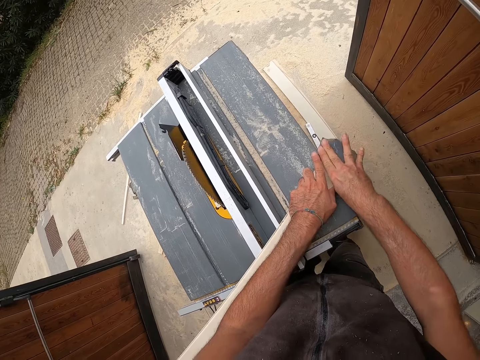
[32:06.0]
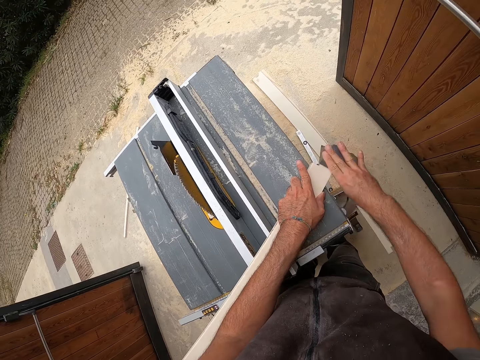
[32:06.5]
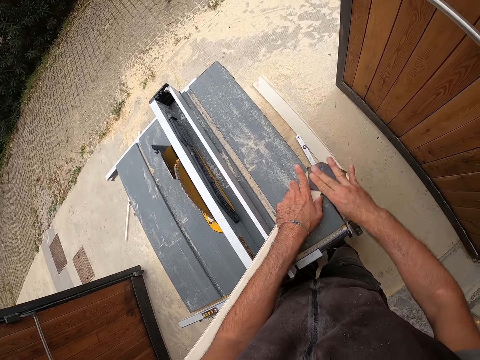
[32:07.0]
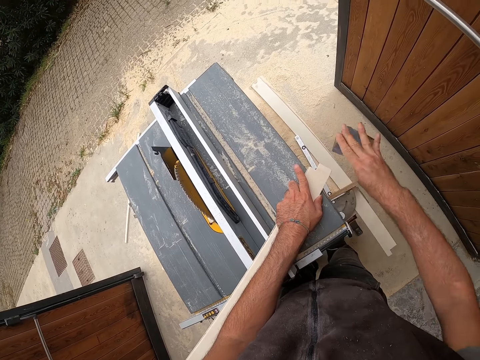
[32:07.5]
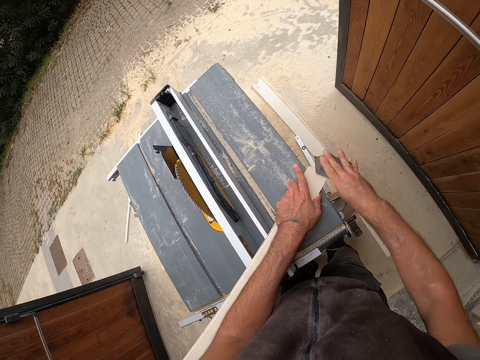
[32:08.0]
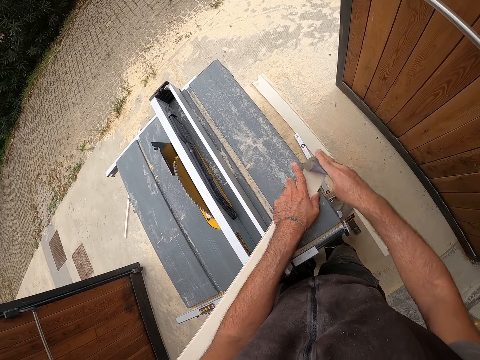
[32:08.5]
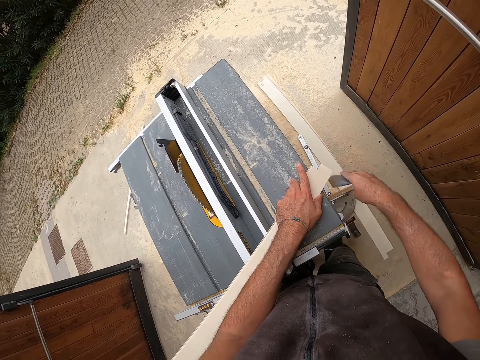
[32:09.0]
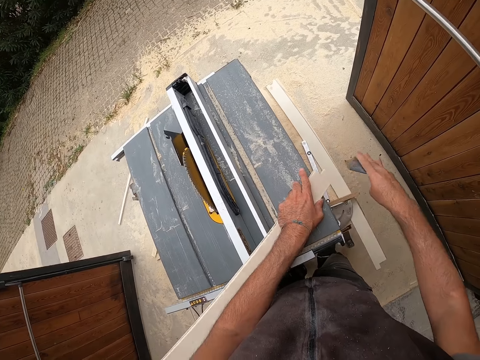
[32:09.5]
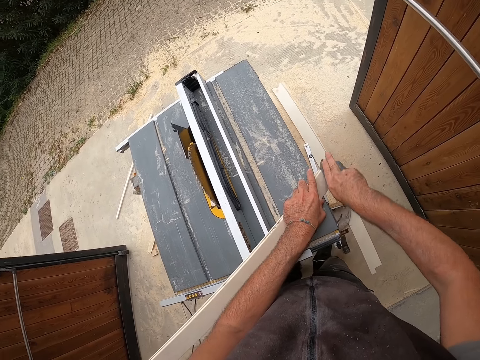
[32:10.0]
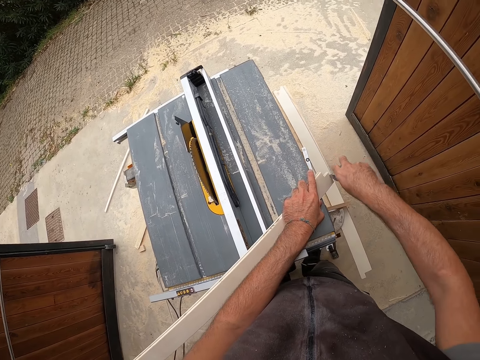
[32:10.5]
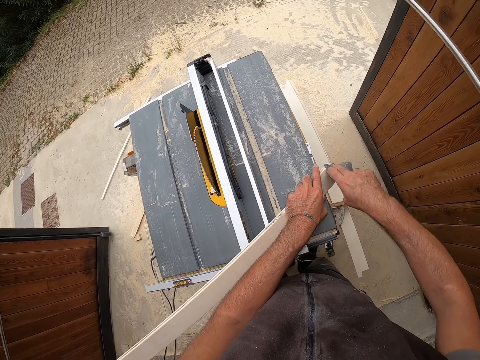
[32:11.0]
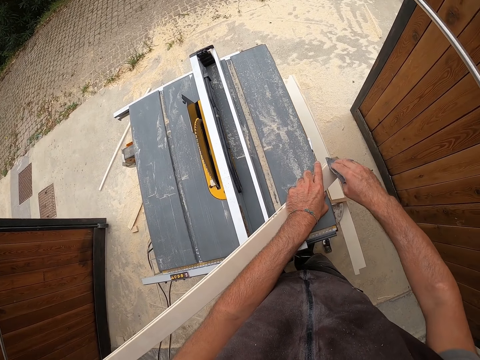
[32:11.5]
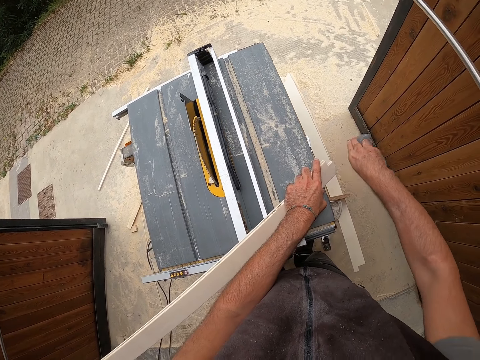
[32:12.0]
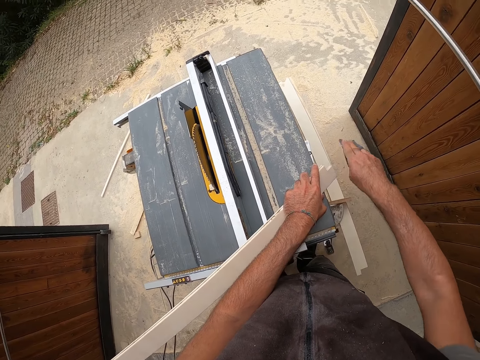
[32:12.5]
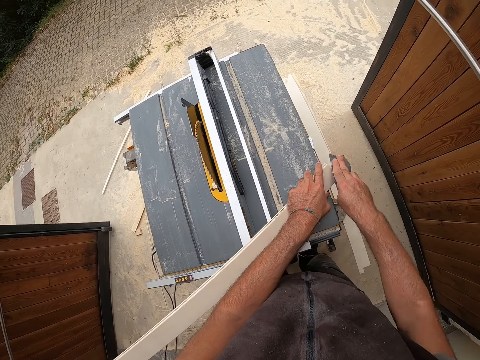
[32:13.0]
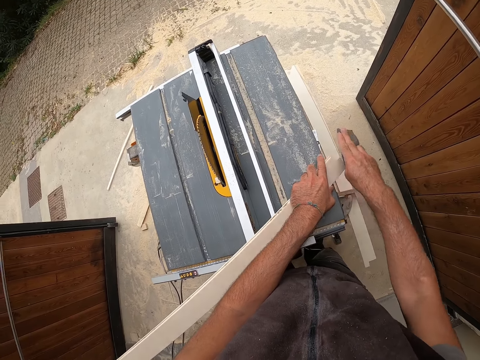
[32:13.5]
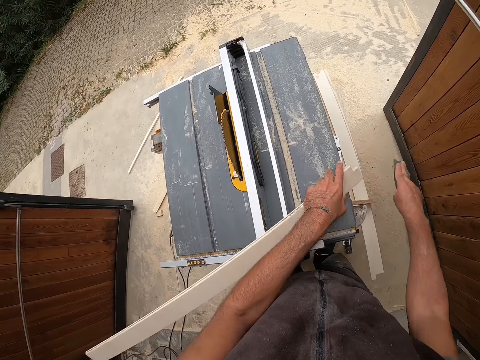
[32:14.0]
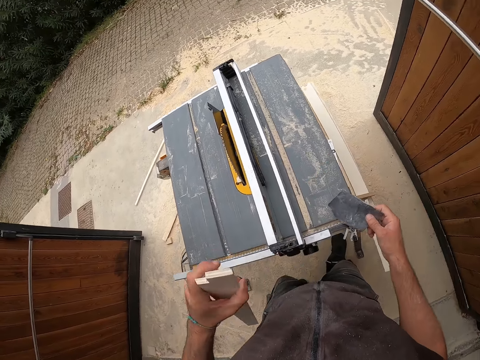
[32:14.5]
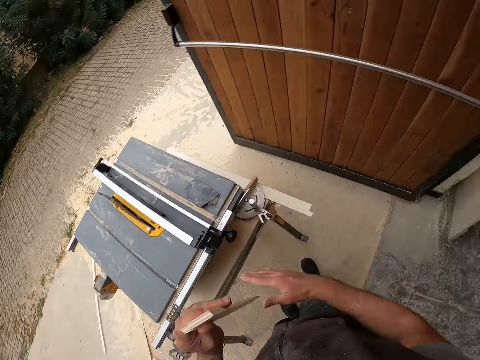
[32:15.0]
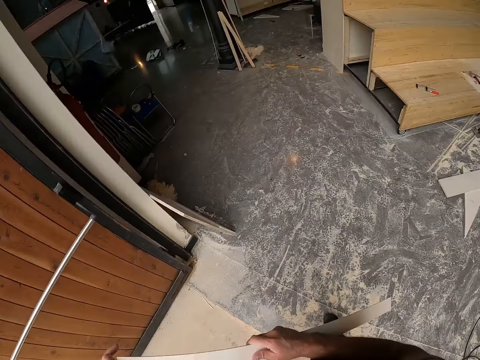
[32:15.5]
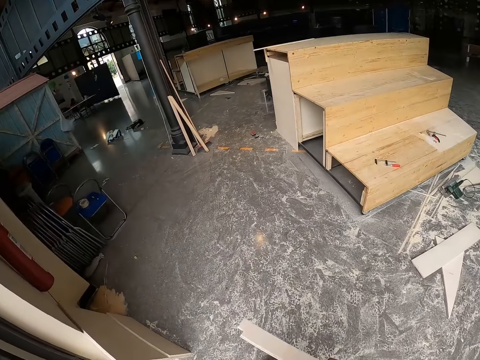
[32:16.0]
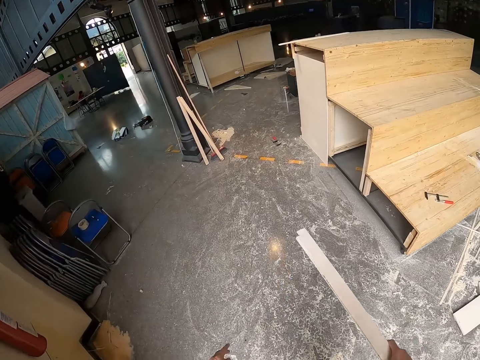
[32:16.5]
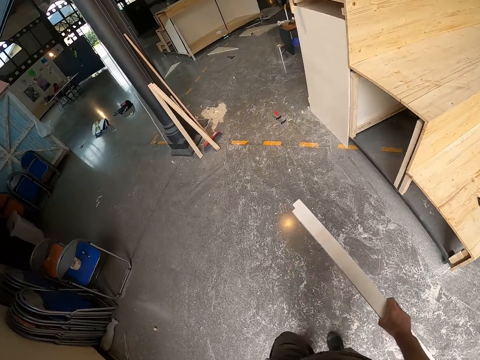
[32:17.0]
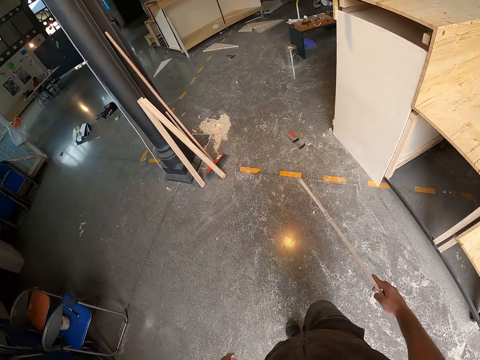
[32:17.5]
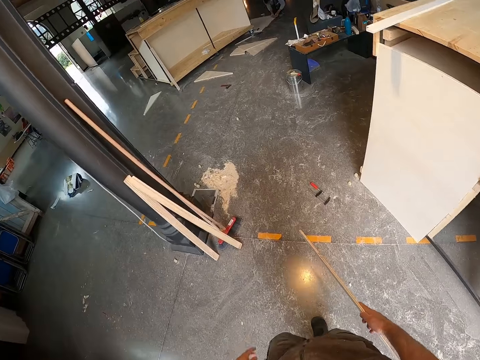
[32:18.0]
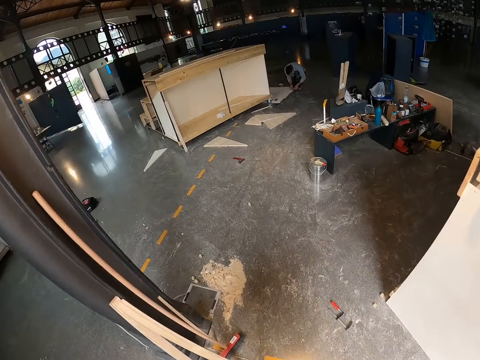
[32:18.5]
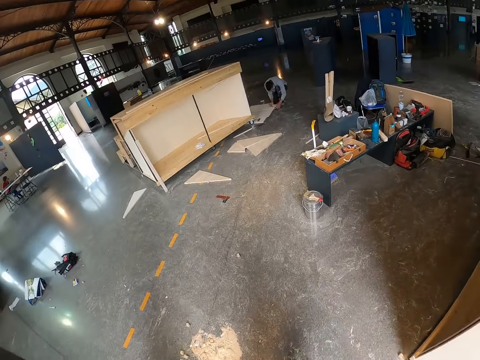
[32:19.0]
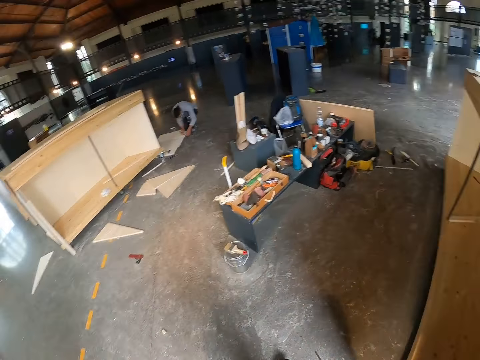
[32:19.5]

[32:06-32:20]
The camera wearer bends the plank of wood with his left hand. He smoothens the edges of the plank of wood with the sandpaper in his right hand. He lifts the plank of wood with his left hand. He throws the sandpaper on the table saw with his right hand. He enters the workshop.

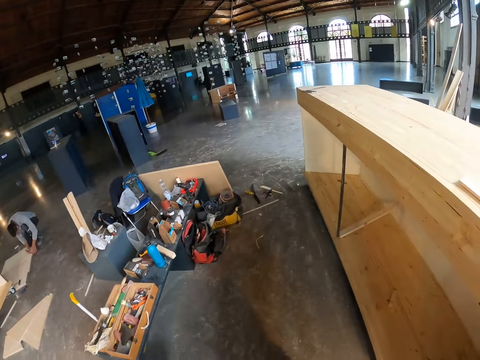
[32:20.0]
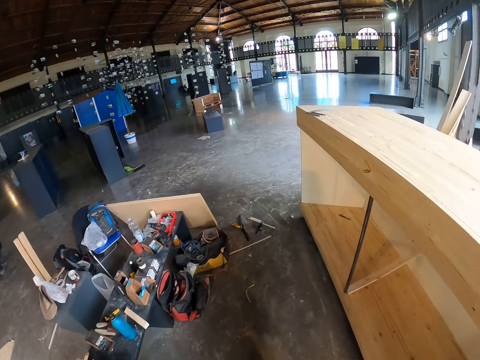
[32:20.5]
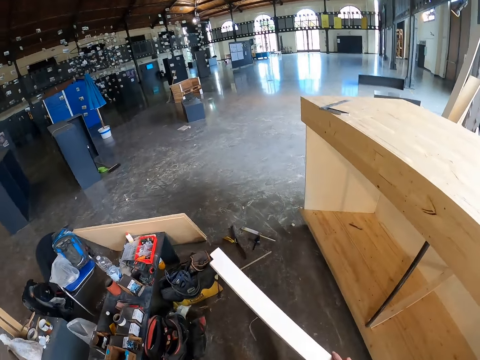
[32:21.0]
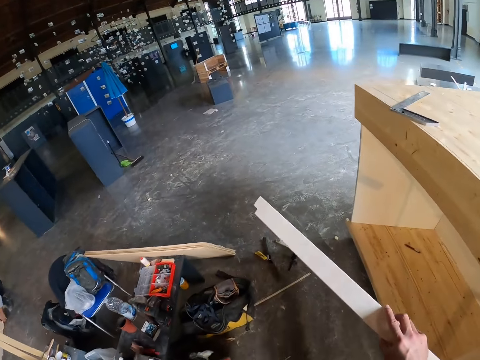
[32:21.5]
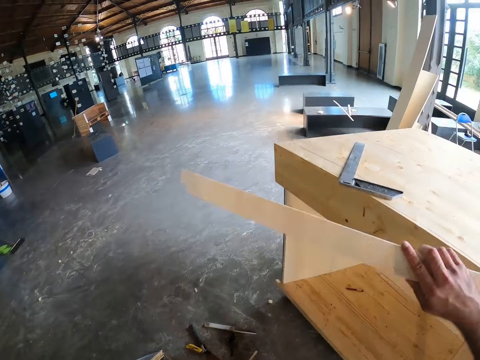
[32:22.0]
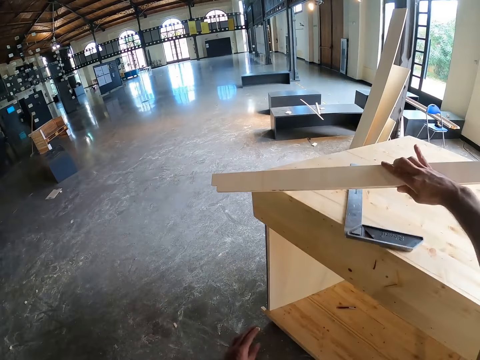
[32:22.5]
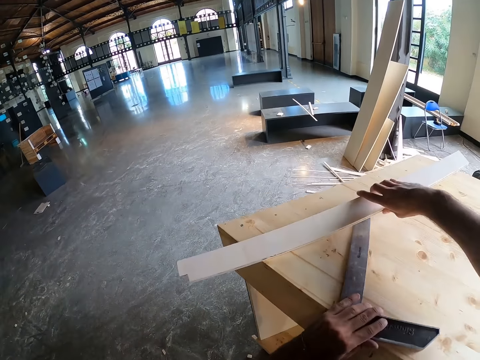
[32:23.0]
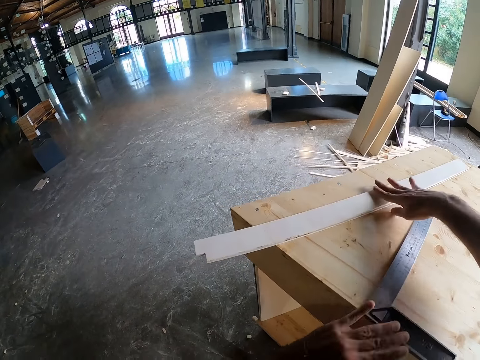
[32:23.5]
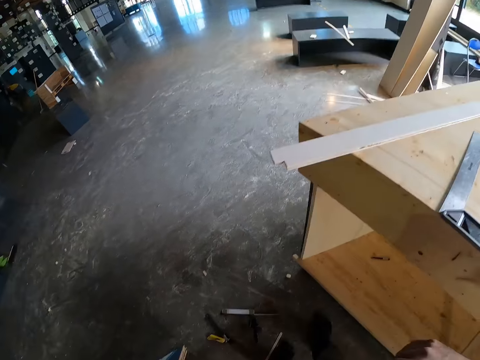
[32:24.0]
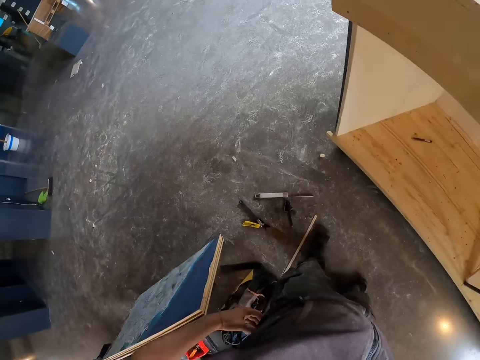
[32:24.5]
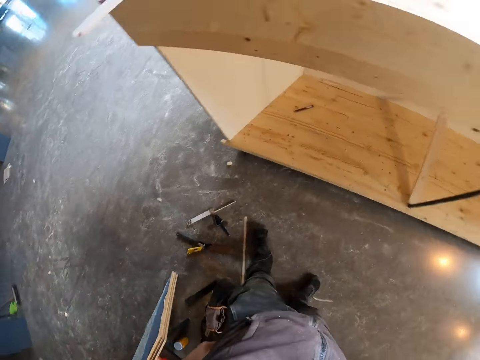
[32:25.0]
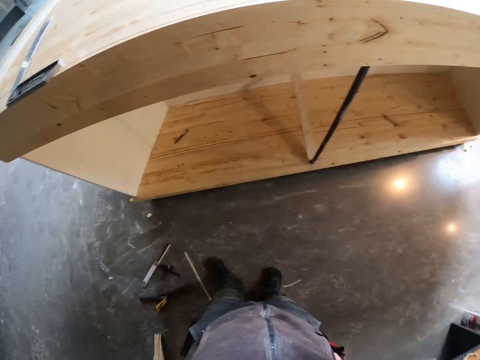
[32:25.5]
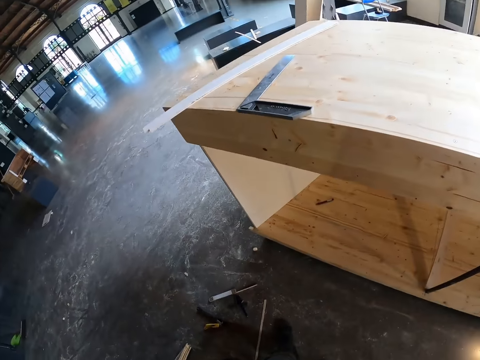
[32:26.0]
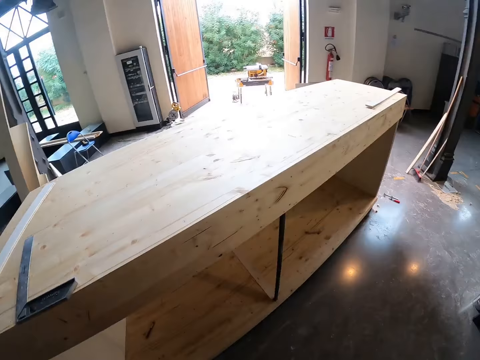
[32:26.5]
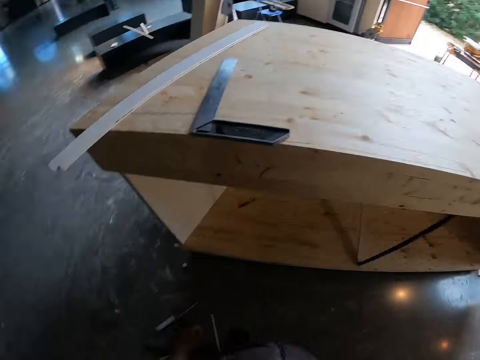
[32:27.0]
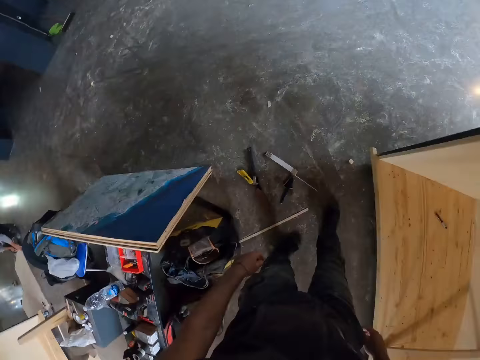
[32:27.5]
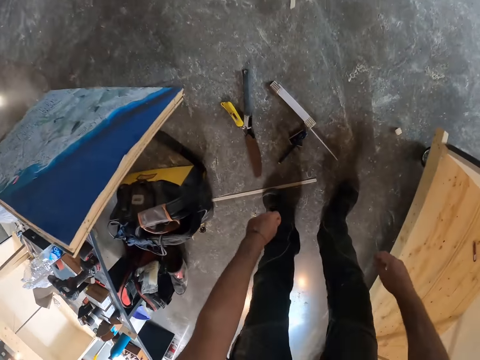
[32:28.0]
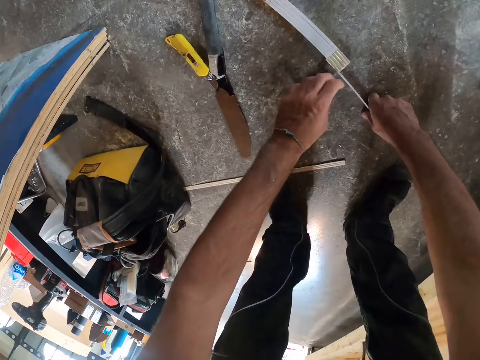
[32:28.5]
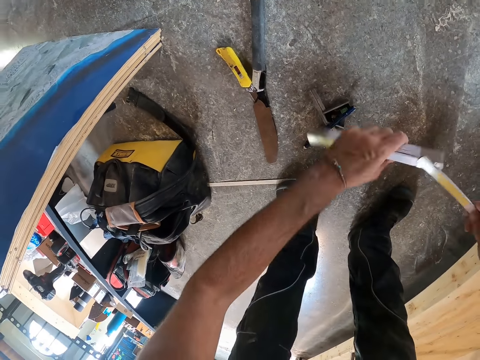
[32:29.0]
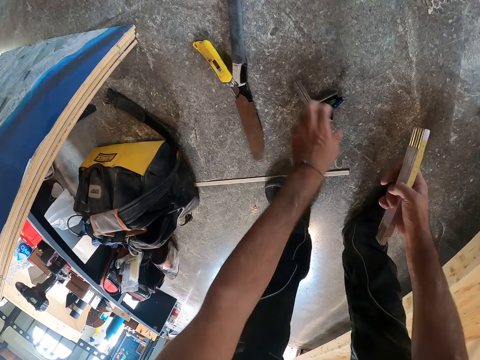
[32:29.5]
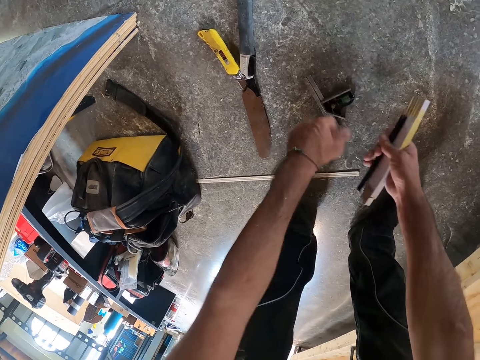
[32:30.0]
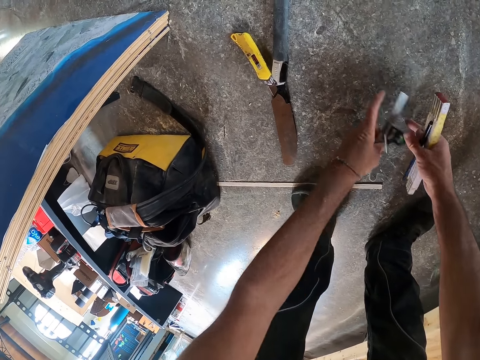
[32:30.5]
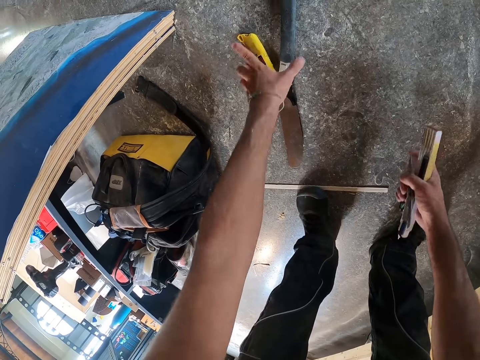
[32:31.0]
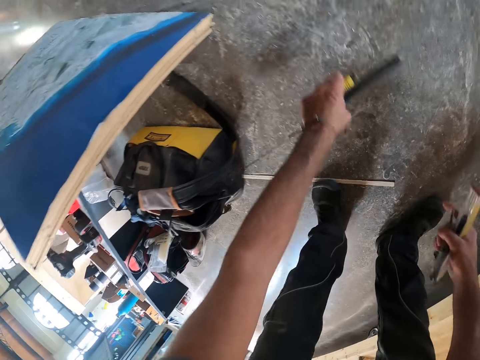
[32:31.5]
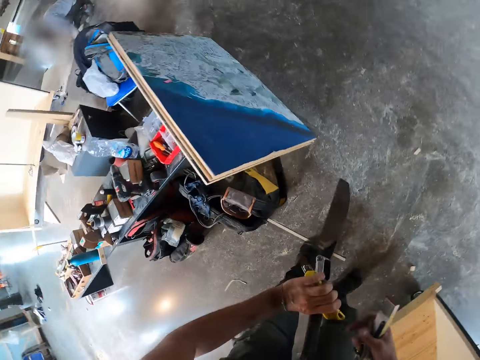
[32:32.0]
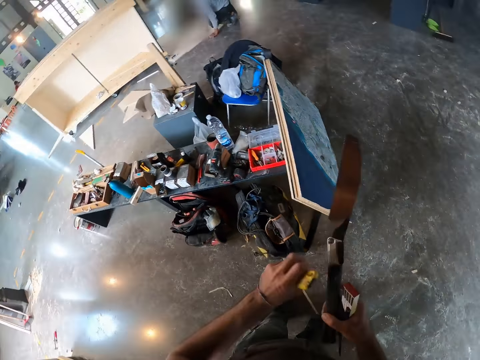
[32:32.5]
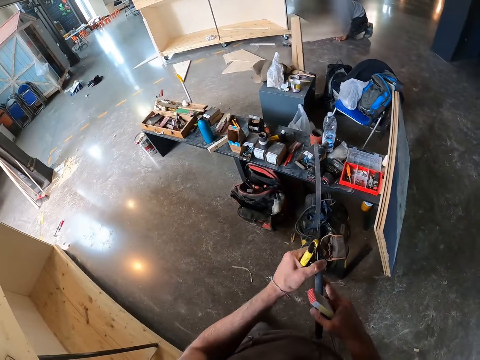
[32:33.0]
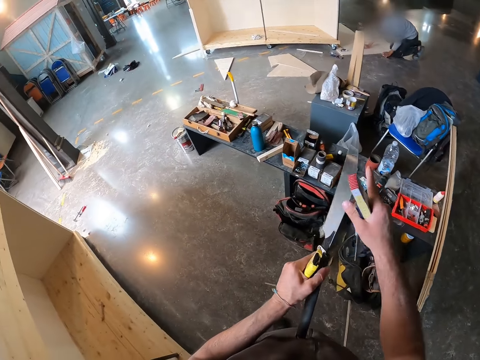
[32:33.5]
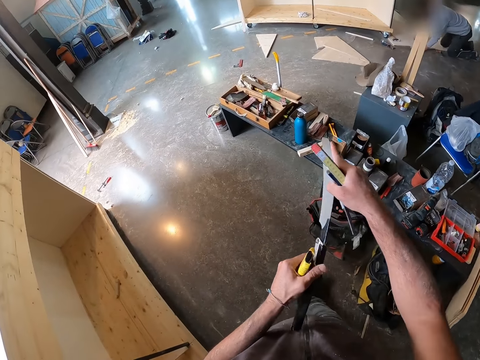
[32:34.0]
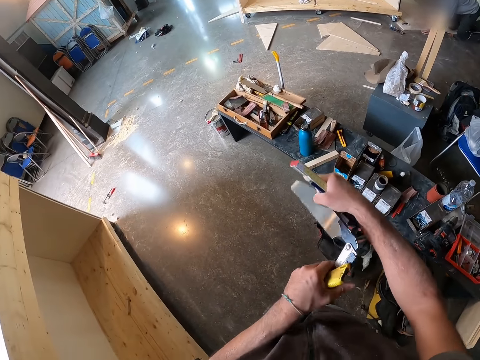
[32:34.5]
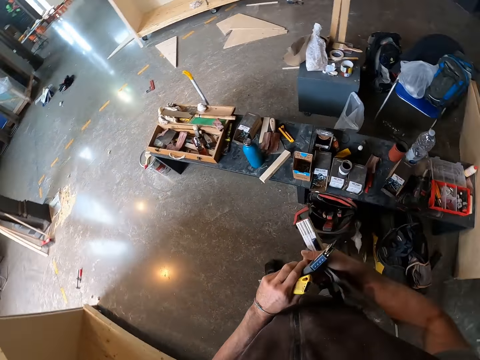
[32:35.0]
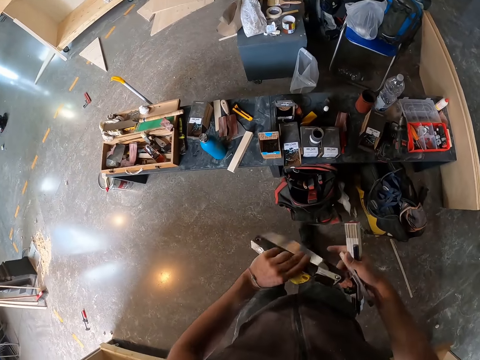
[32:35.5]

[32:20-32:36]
The camera wearer places the plank of wood on a bench with his right hand. He moves the L square ruler on the bench with his right hand. He looks around. He picks up a folding ruler or measuring tape on the floor with his right hand. He holds the folding ruler with both hands. He folds the measuring tape. He picks up a pencil on the floor with his left hand. He picks up a vernier caliper or tri square on the floor with his left hand. He picks up woodworking knives from the floor with his left hand. He folds the woodworking knife with his right hand.
